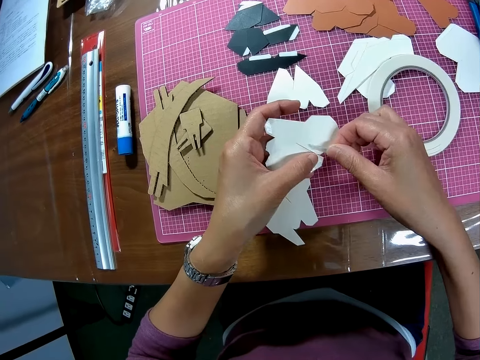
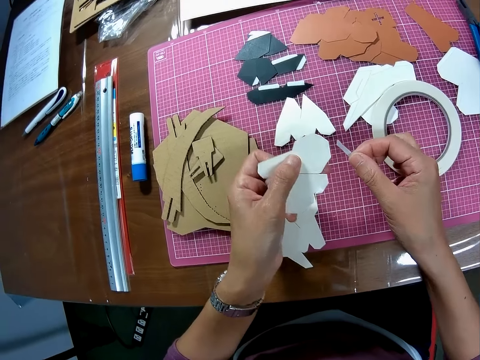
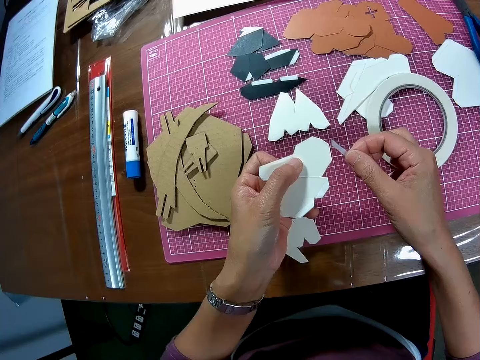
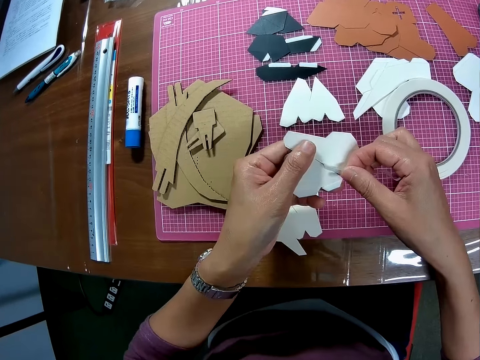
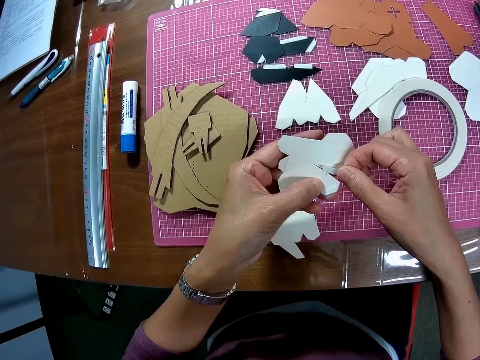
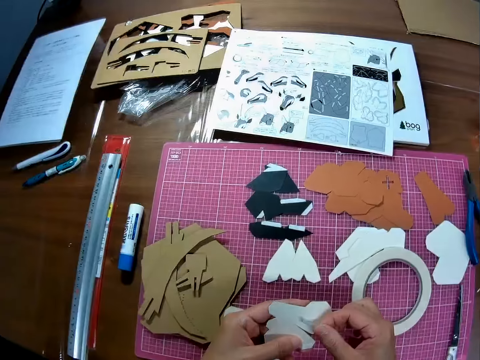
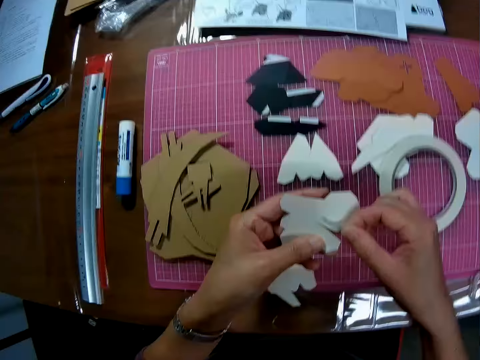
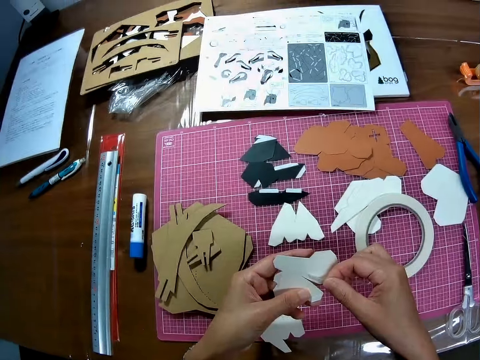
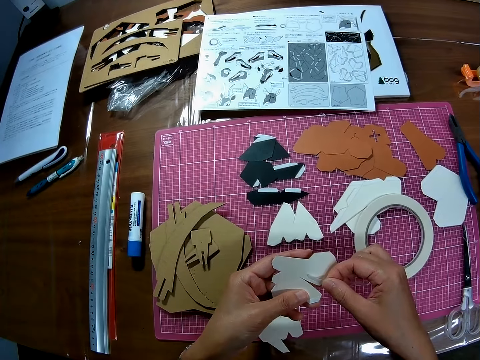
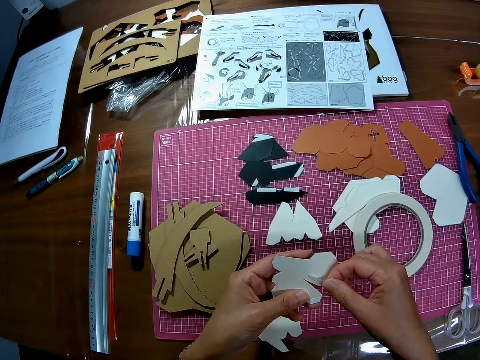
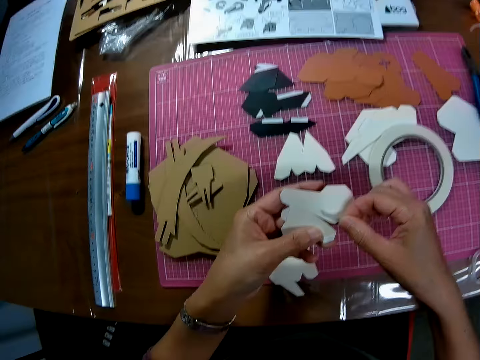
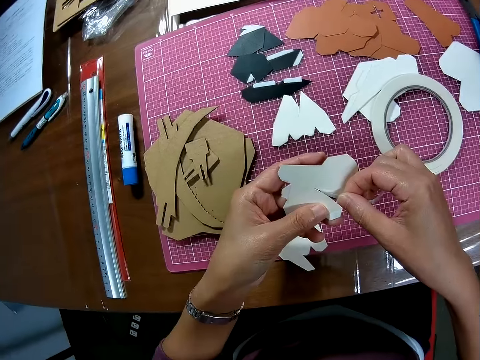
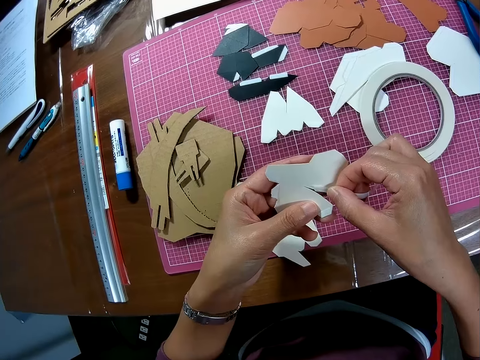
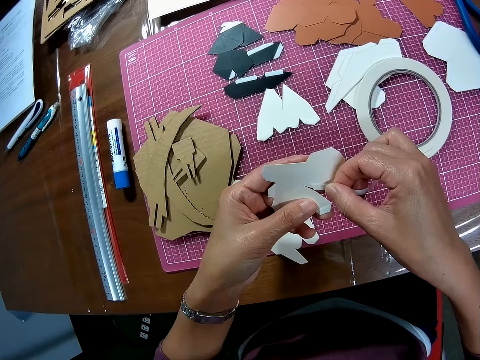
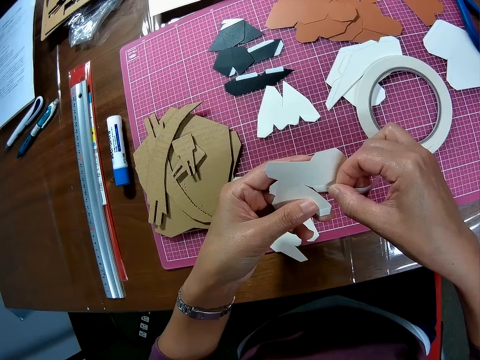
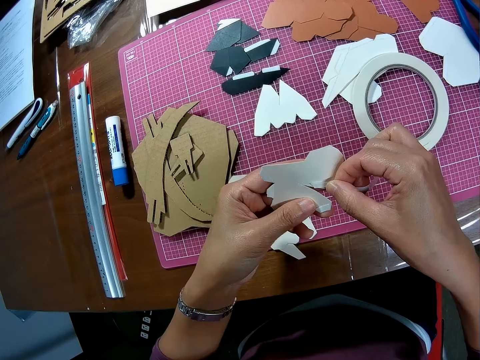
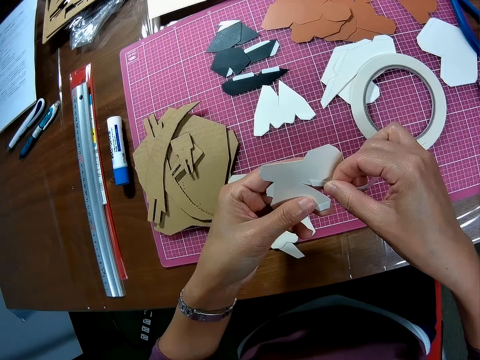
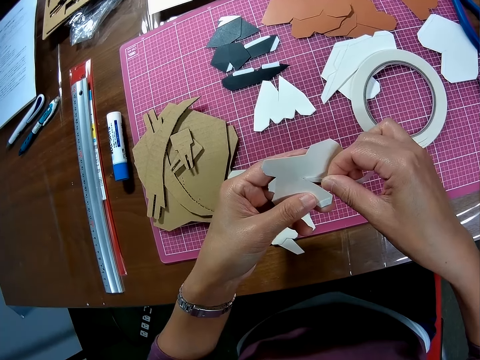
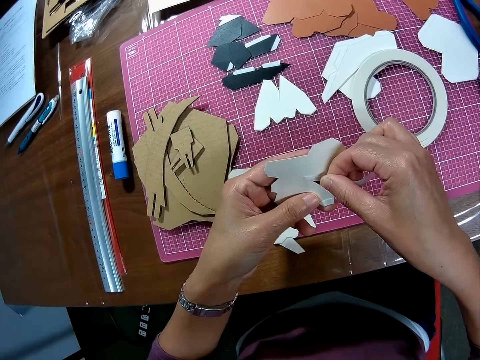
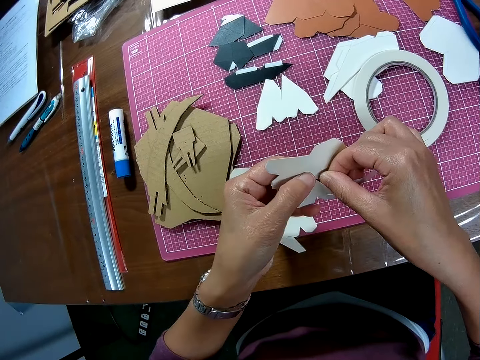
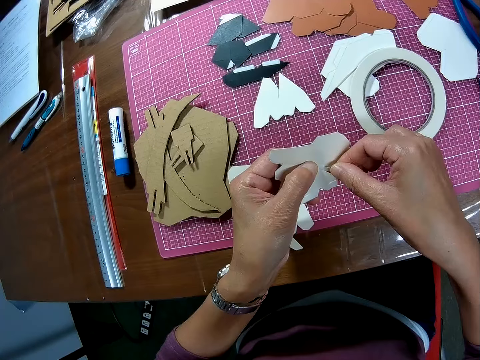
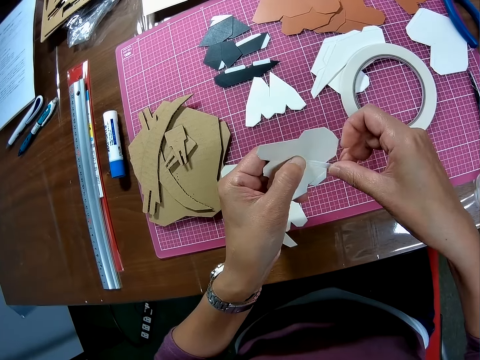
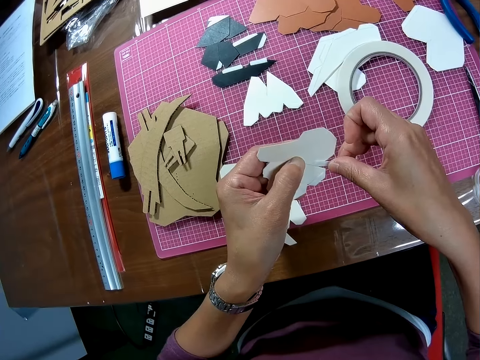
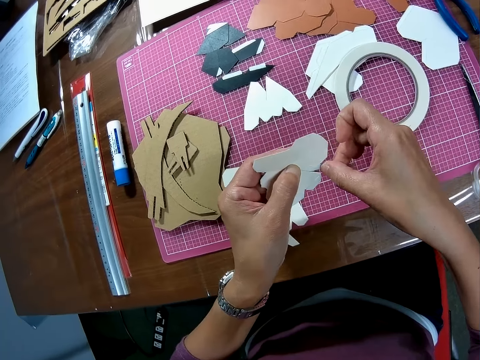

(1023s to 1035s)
The camera wearer puts the masking tape on the piece of manila paper. They tape the wooden mechanical model.

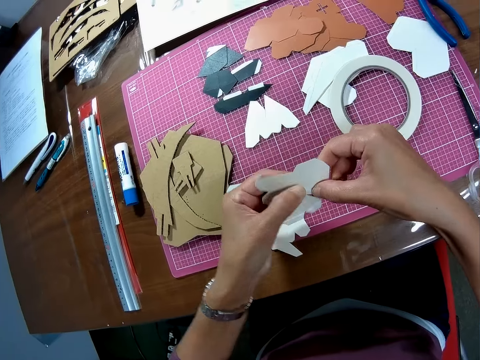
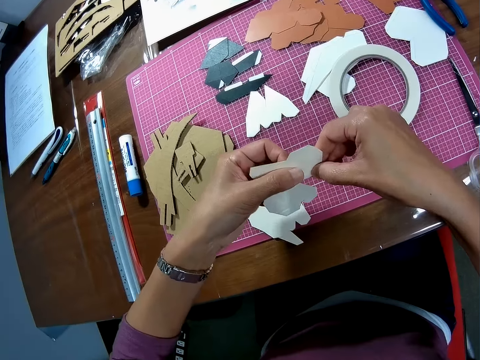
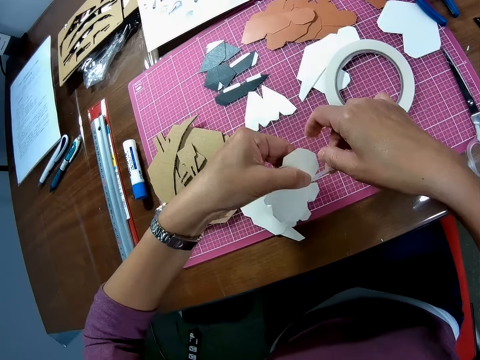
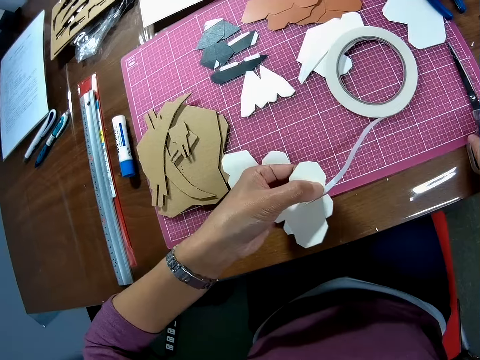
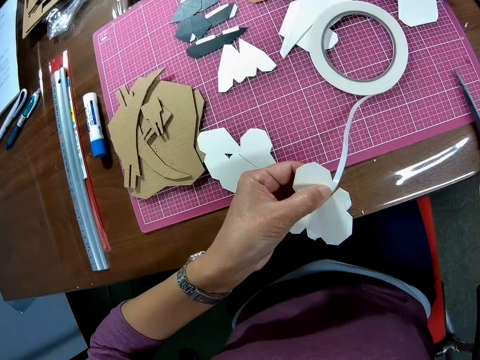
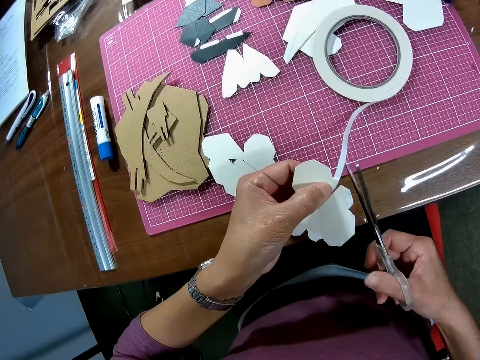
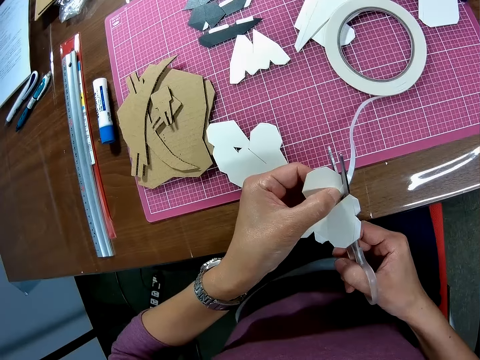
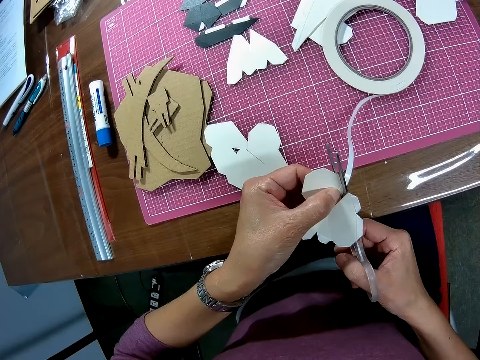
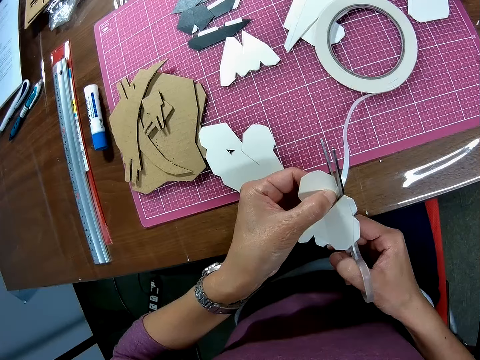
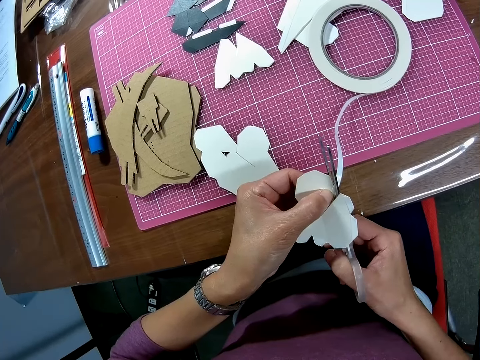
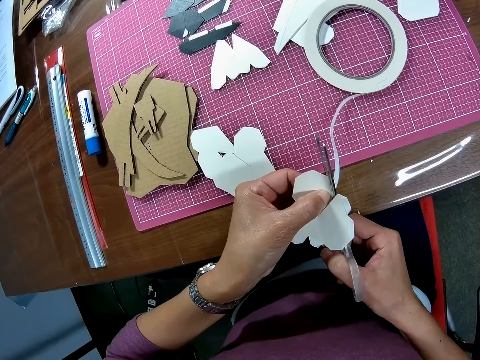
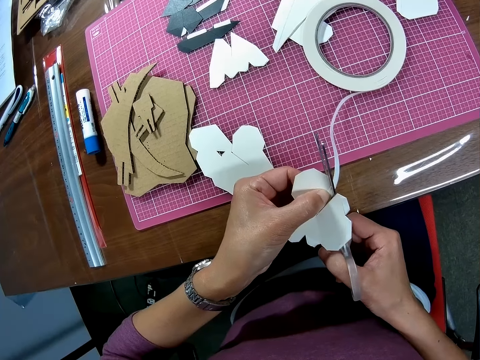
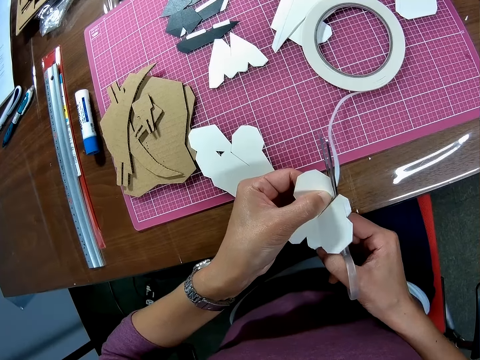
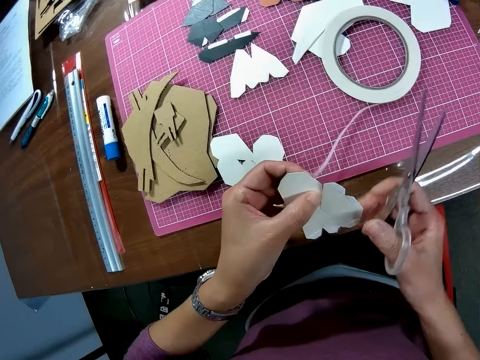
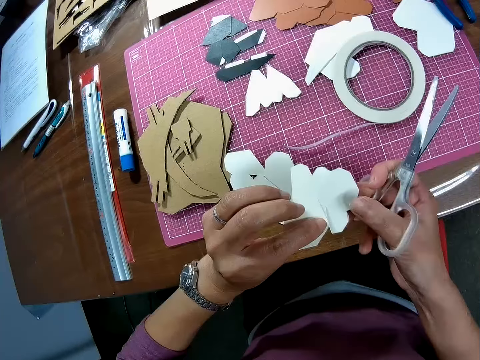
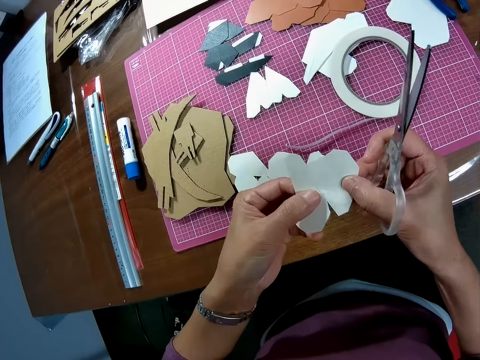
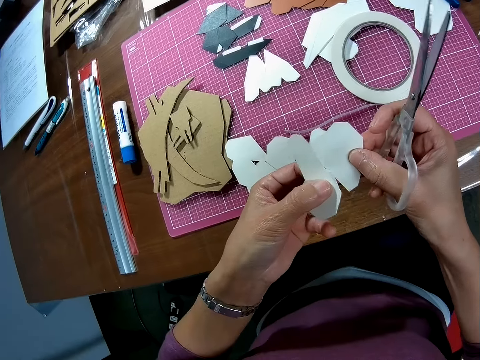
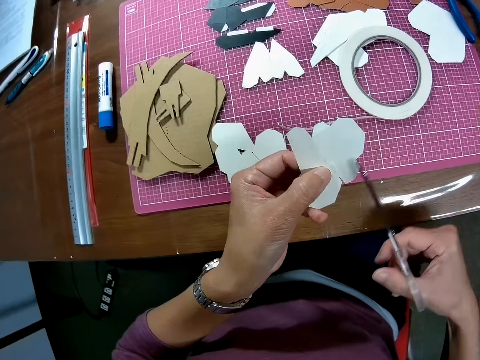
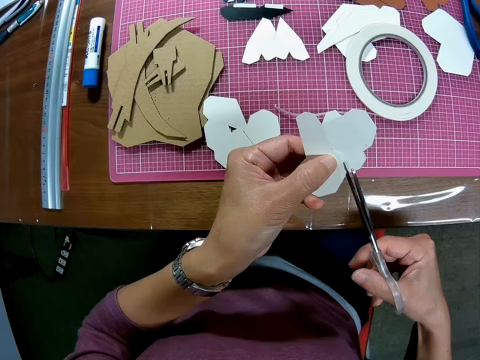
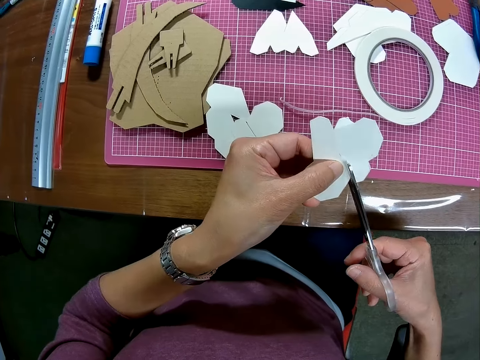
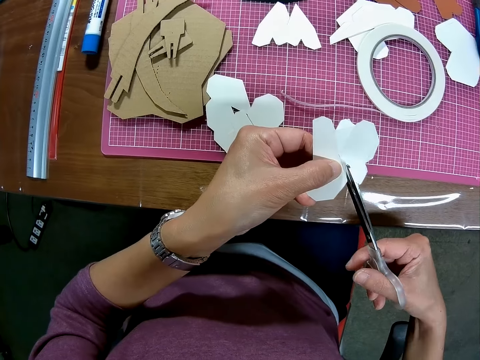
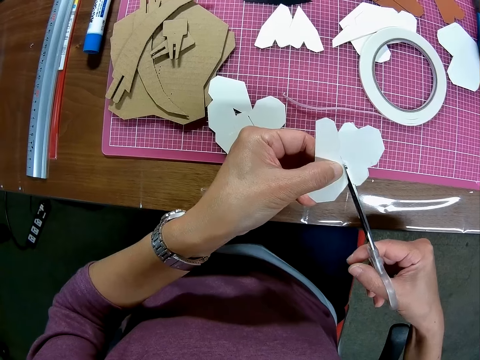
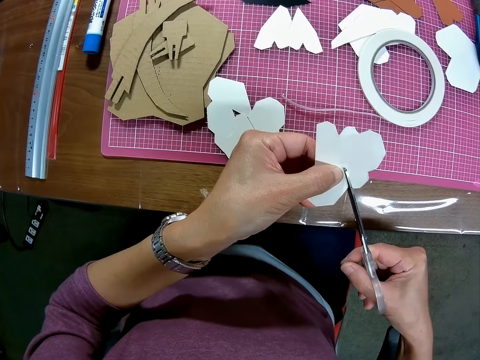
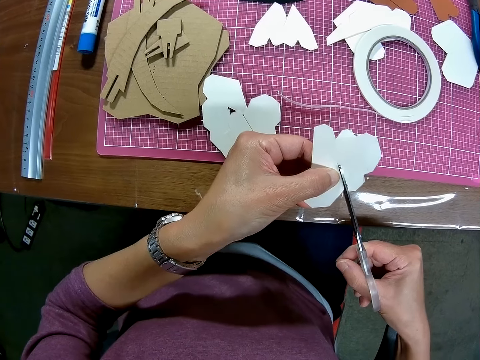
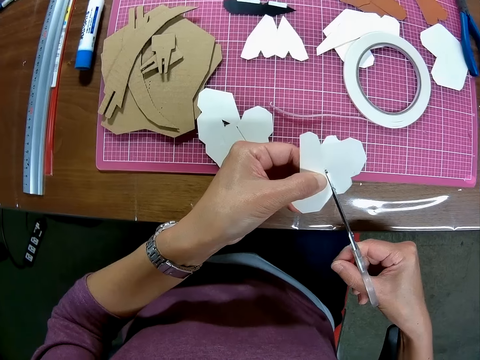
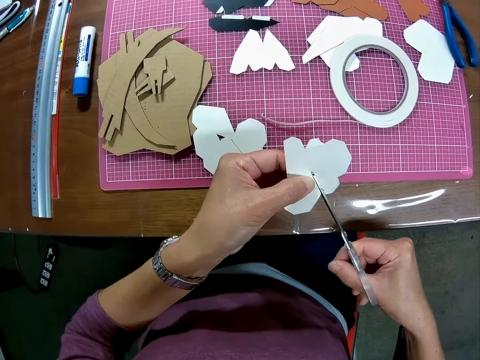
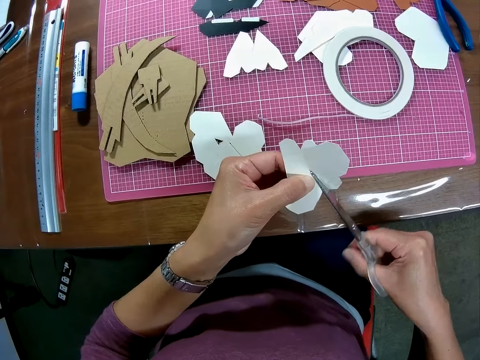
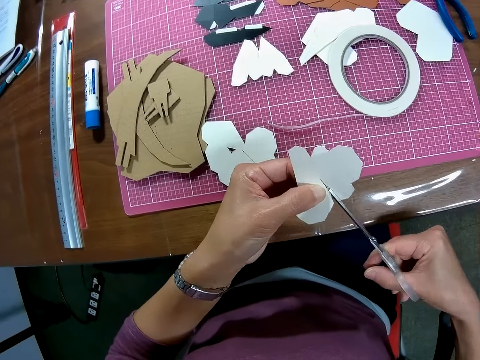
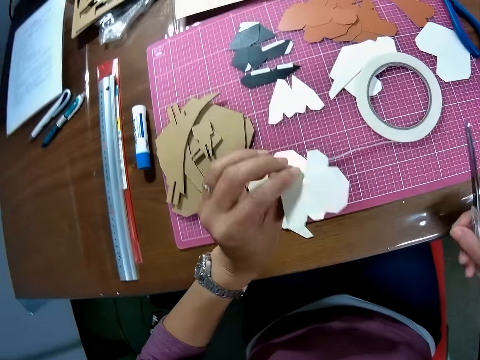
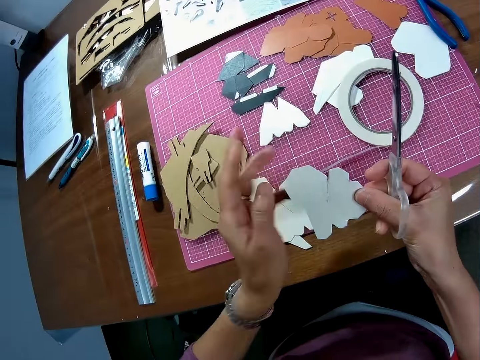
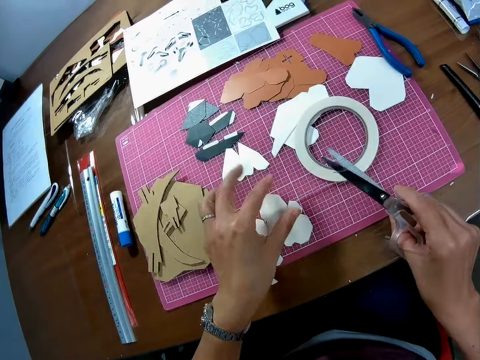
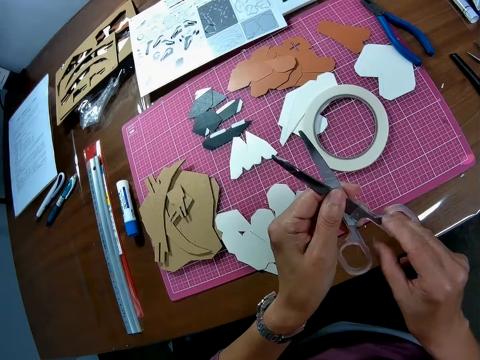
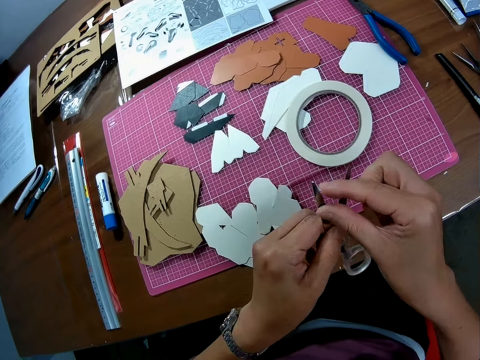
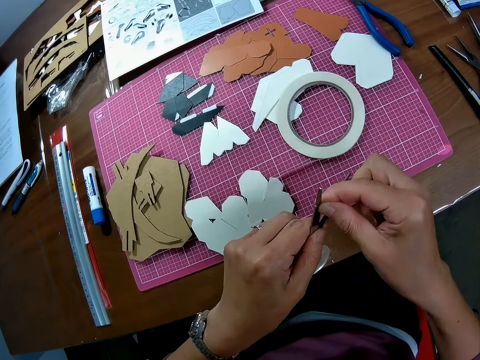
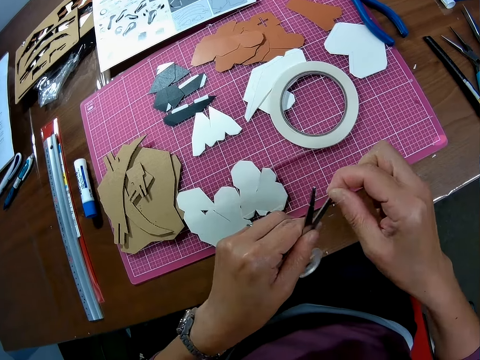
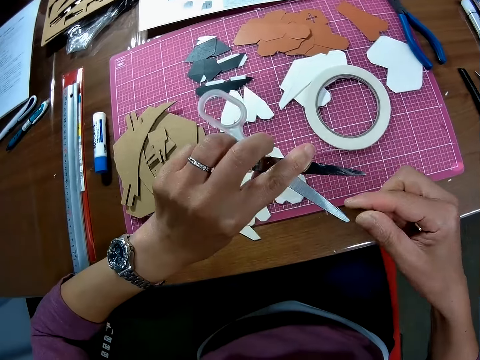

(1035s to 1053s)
The camera wearer removes his right hand from the tape. They pick up the pair of scissors from the table. They cut the masking tape with the pair of scissors. They hold a piece of manila paper with her hands. They cut the piece of manila paper with the pair of scissors. They trim the wooden mechanical model with the pair of scissors. They remove the pair of scissors from the wooden mechanical model. They drop the wooden mechanical model on the cutting mat. They hold the pair of scissors with her hands. They pass the pair of scissors to his left hand. They remove the piece of masking tape on the pair of scissors with his right hand.
